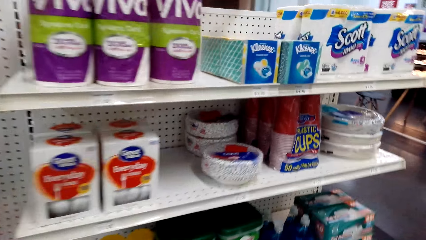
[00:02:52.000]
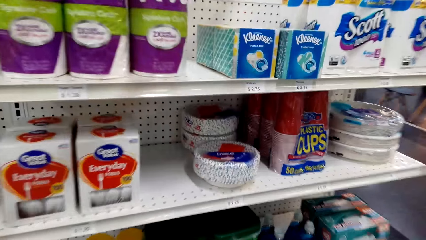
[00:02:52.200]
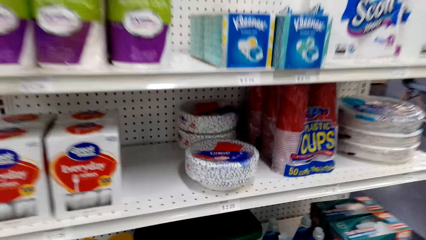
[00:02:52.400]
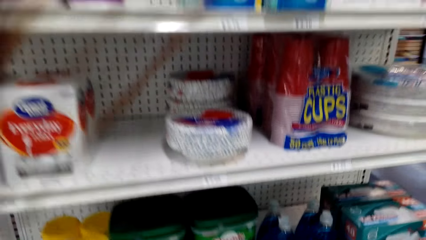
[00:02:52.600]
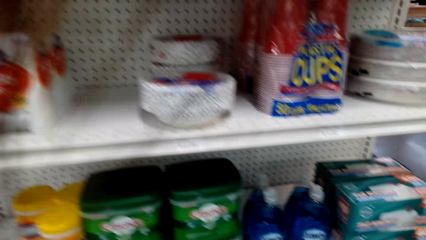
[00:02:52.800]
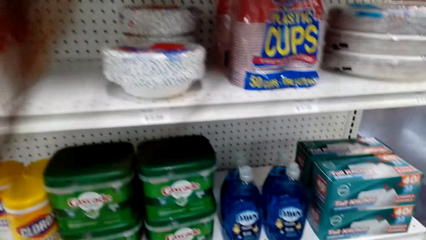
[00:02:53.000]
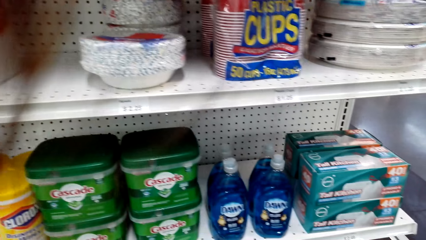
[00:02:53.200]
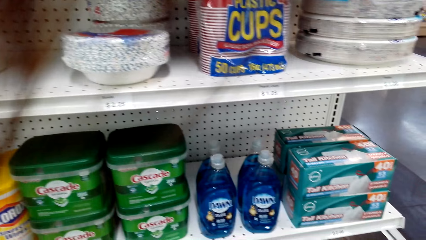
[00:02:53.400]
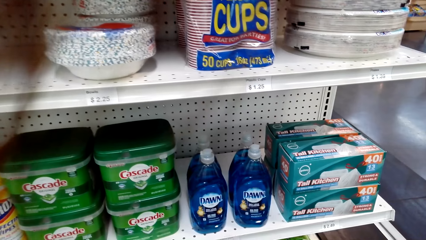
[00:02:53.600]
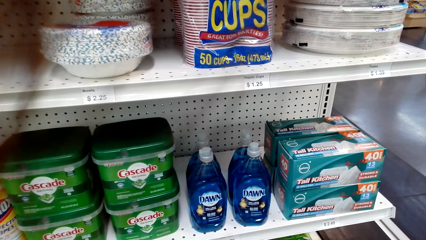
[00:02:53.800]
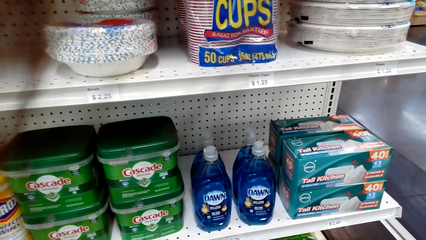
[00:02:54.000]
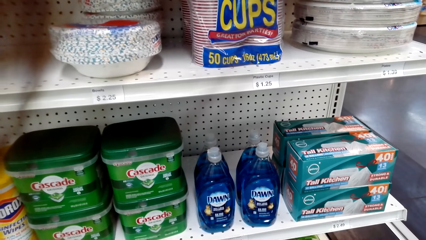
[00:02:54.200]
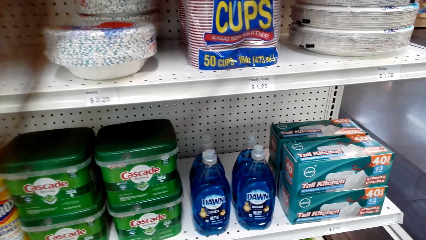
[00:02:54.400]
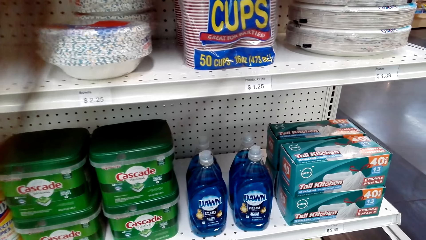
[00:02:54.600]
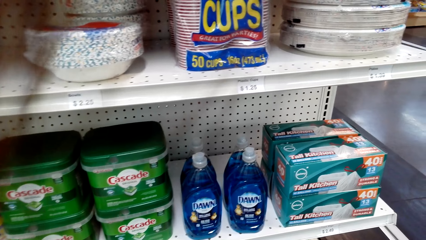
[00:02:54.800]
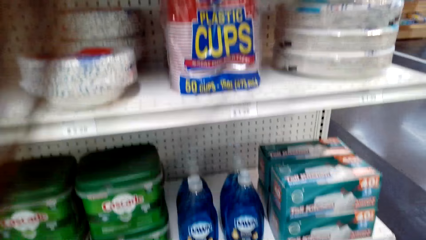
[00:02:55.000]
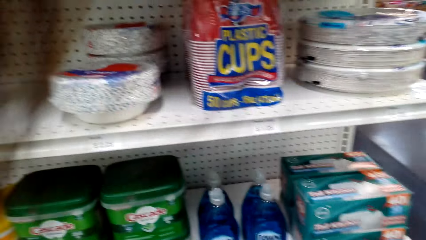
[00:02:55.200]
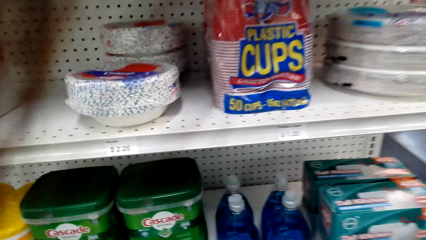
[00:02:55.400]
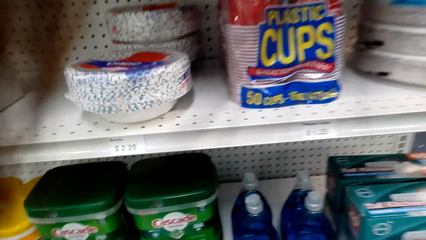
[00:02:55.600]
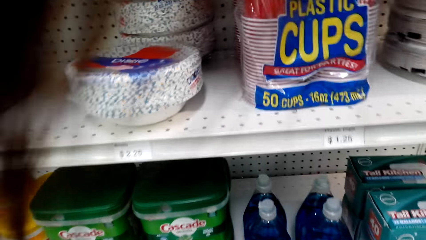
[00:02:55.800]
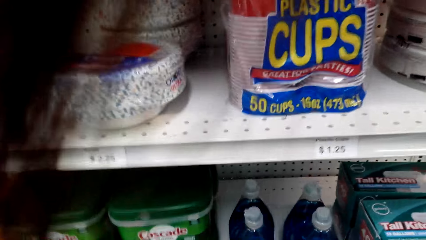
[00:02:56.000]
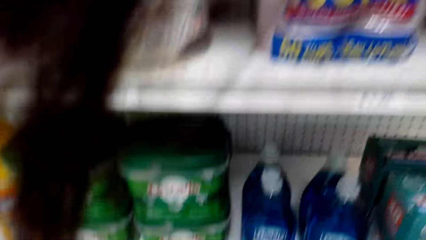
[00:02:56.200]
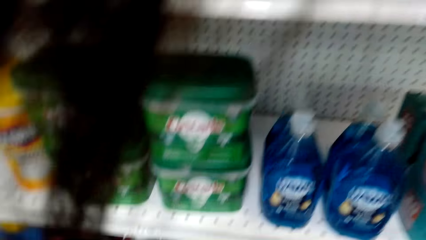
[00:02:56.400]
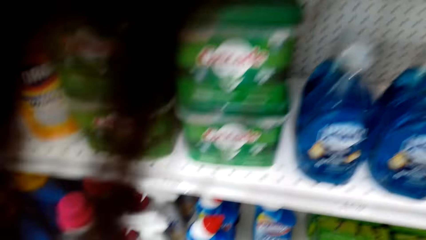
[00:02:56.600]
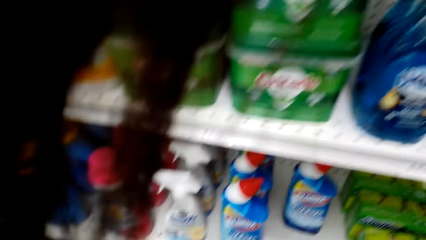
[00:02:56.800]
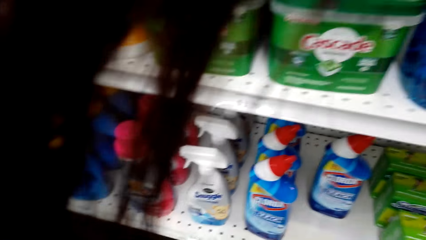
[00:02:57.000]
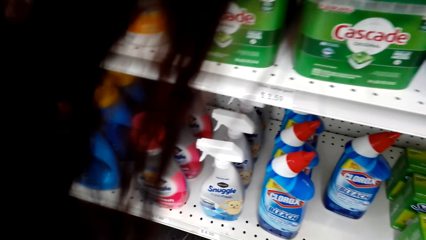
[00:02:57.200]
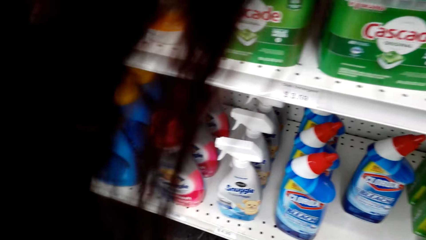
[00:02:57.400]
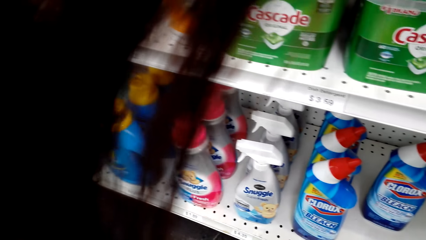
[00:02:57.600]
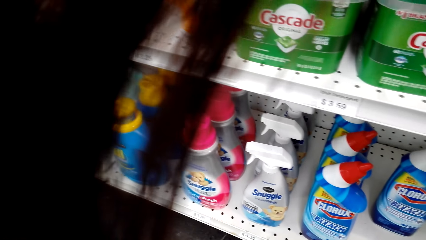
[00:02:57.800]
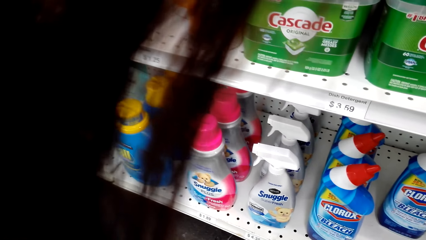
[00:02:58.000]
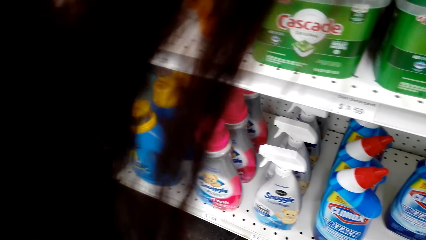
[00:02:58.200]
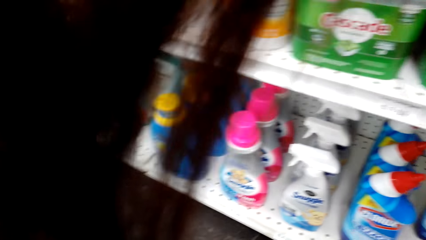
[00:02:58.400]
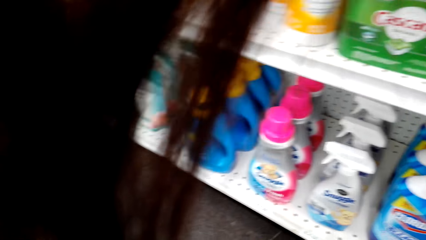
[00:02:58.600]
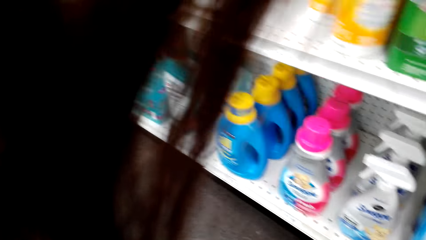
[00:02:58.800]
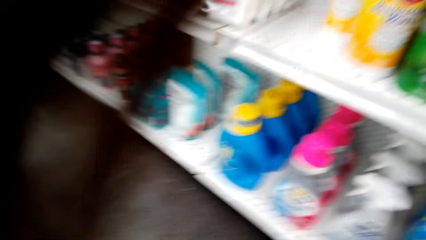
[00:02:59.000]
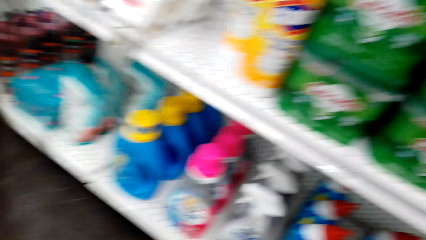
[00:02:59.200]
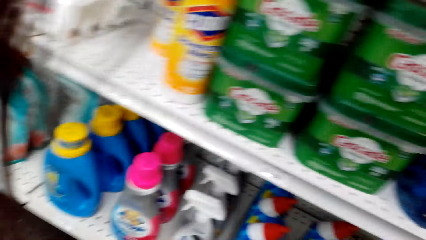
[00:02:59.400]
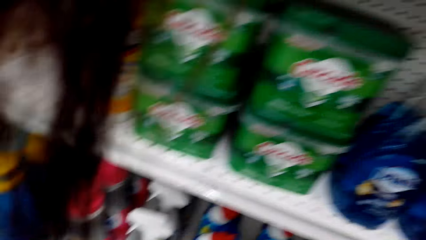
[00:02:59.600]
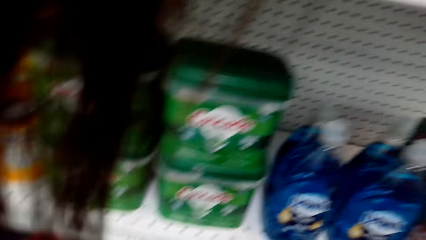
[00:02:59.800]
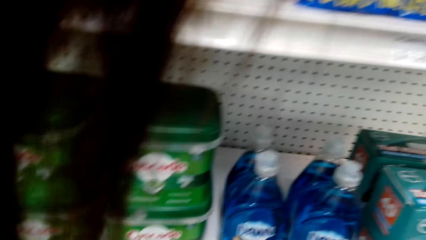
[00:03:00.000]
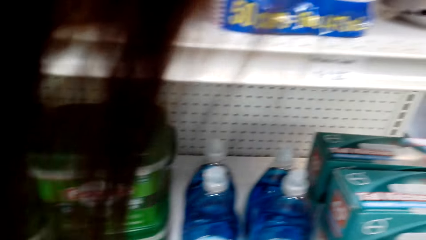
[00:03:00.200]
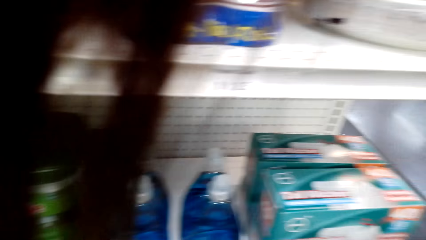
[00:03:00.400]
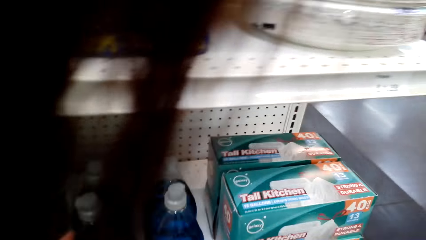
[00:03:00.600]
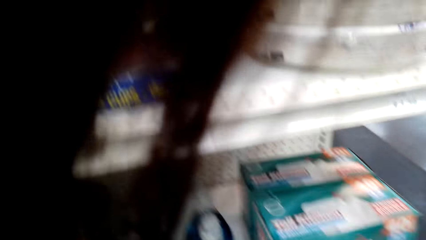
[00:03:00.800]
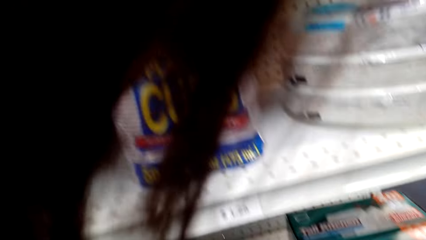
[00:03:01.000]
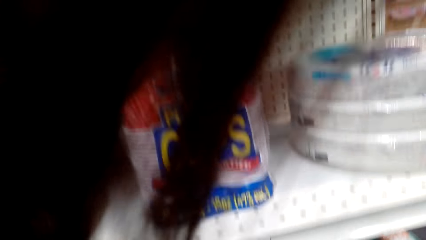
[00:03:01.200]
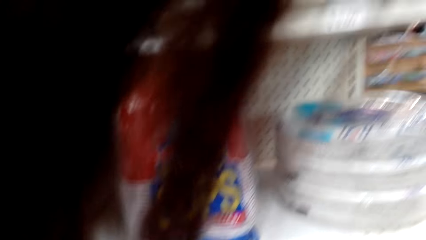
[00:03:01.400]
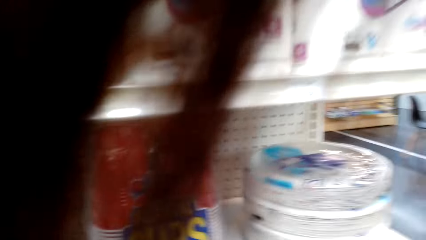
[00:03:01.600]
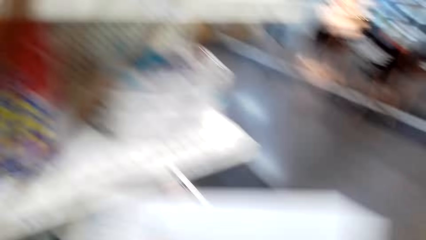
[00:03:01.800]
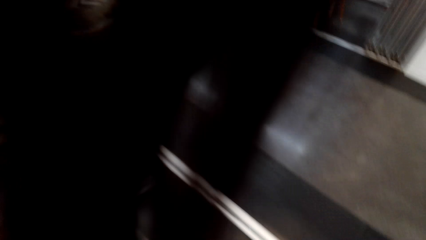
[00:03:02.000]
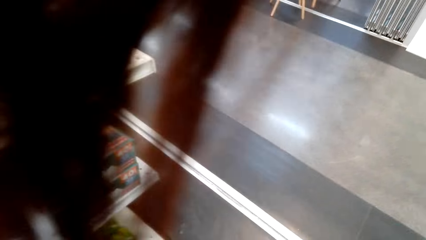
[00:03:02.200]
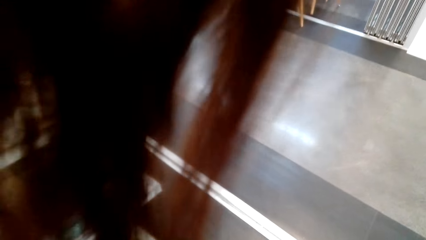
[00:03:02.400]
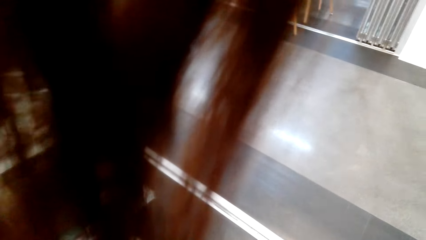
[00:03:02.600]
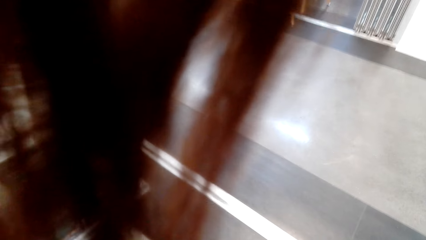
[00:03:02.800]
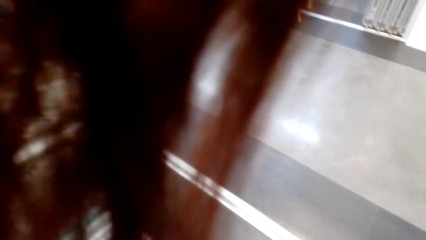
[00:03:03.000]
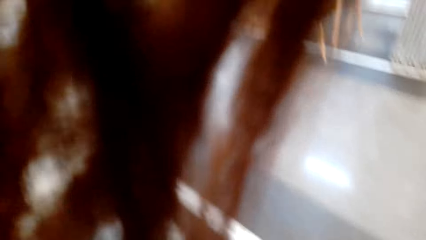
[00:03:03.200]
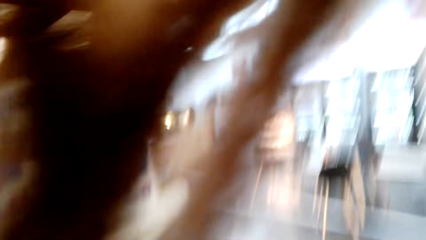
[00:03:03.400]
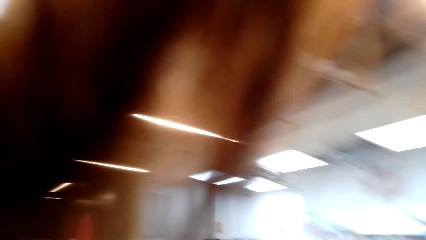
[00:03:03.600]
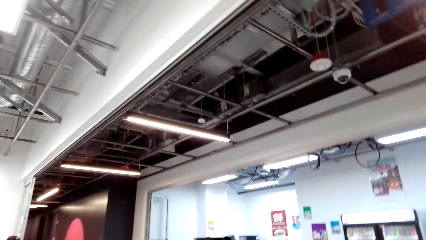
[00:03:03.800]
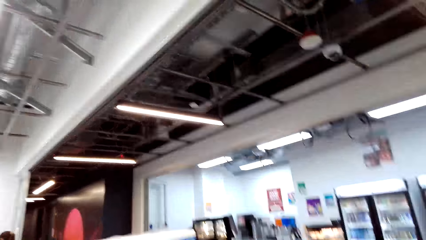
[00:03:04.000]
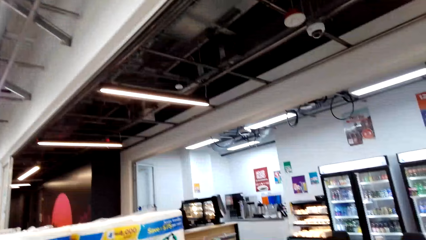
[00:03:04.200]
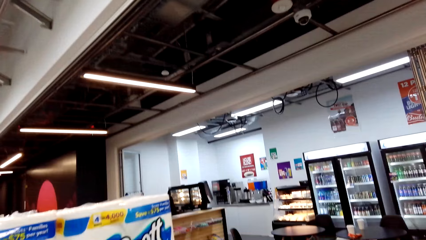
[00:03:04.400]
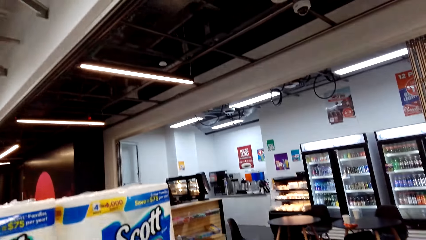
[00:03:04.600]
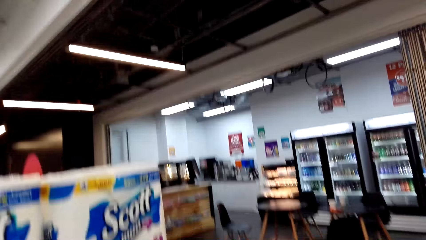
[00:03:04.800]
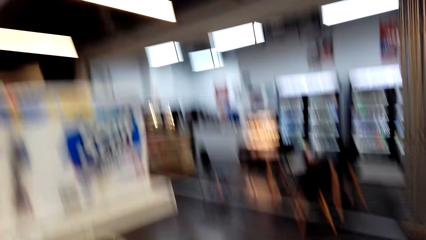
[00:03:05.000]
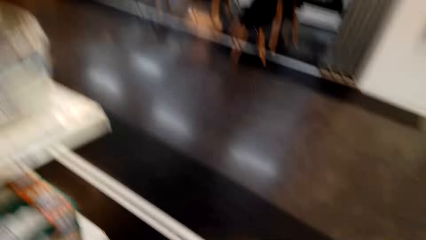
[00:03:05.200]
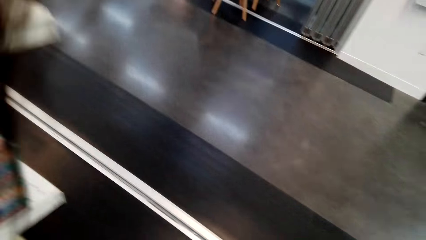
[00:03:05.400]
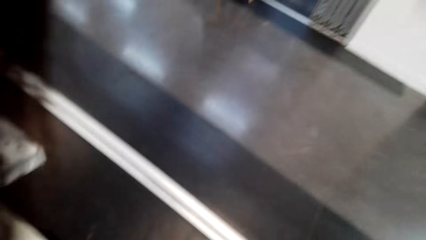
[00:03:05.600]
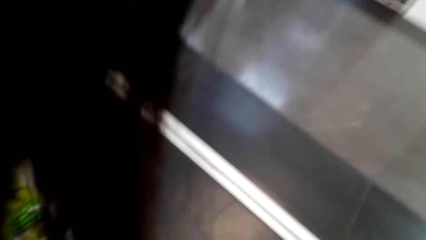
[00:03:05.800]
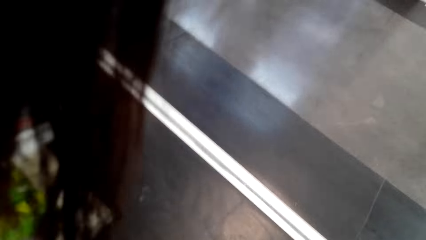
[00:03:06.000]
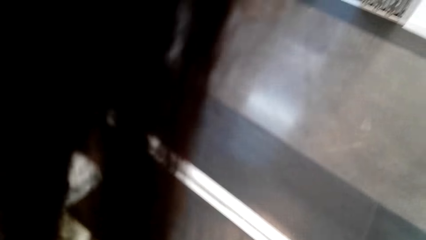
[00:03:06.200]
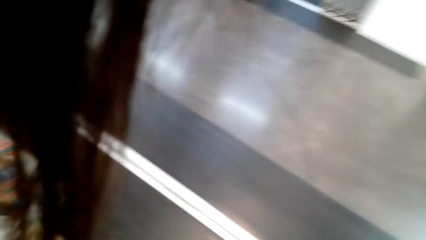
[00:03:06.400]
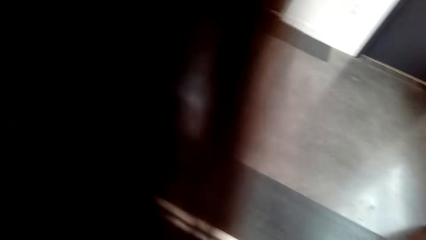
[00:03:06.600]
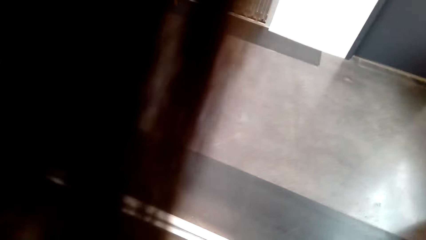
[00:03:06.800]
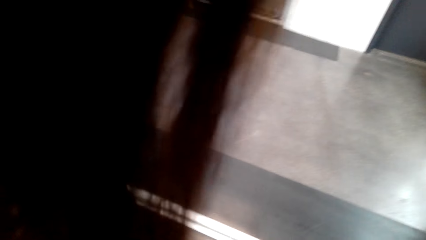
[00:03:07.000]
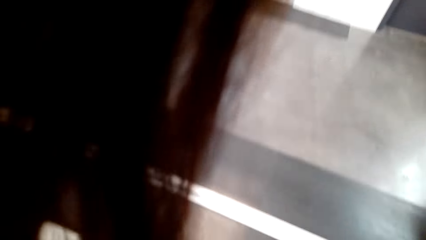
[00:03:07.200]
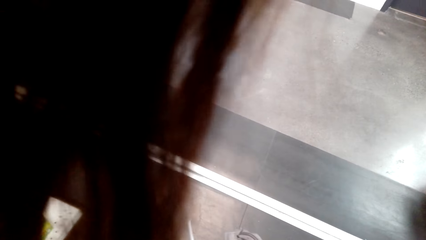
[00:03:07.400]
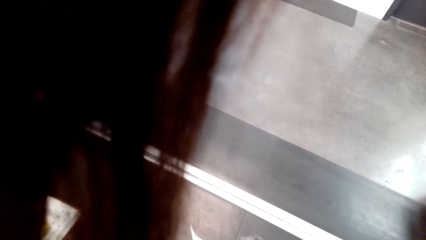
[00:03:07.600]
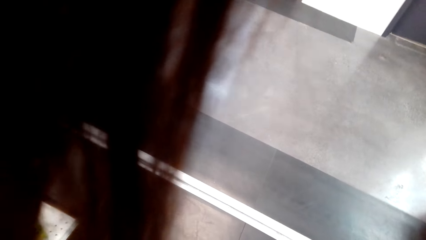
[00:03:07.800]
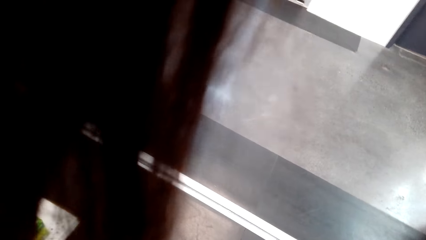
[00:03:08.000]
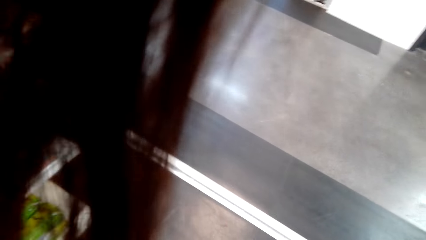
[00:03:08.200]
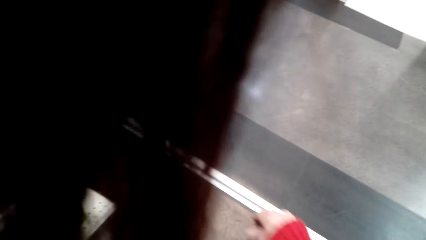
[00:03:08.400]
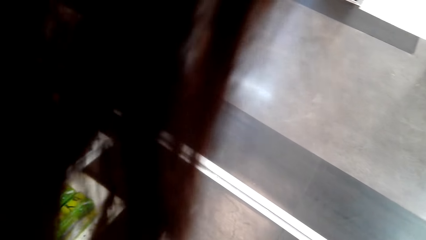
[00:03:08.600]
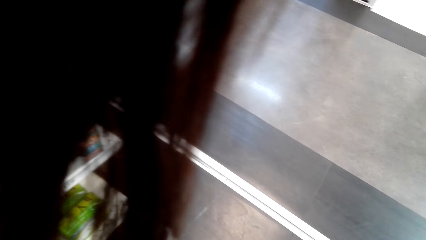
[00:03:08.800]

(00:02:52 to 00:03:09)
The camera wearer looks around the shelf.
